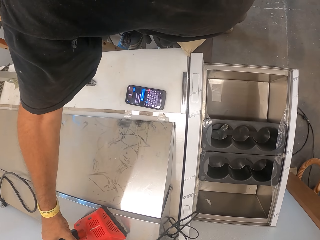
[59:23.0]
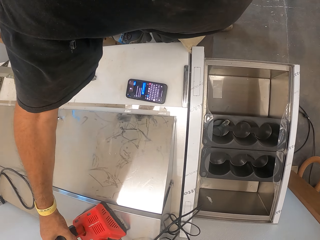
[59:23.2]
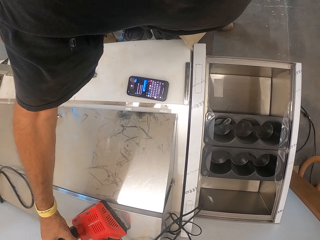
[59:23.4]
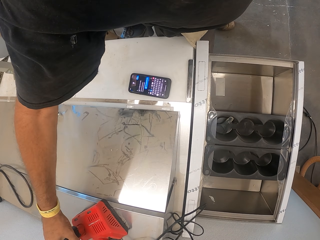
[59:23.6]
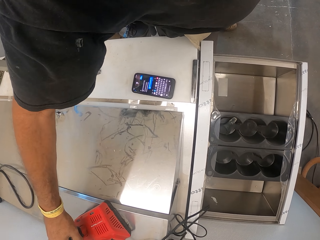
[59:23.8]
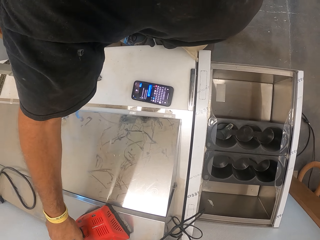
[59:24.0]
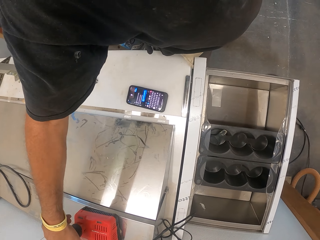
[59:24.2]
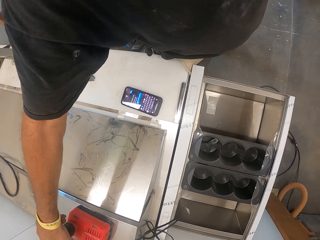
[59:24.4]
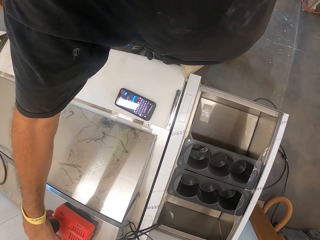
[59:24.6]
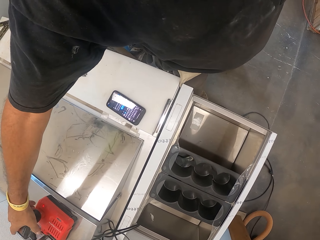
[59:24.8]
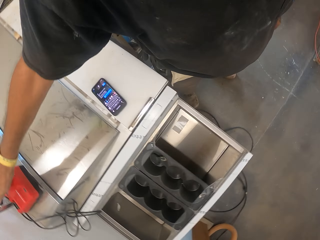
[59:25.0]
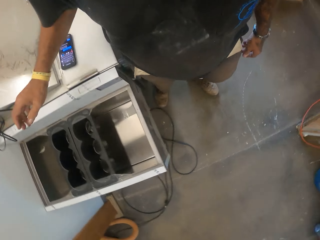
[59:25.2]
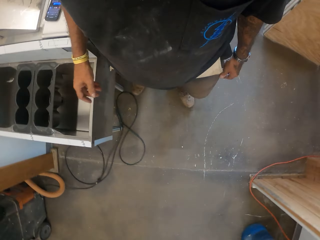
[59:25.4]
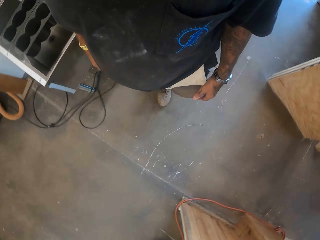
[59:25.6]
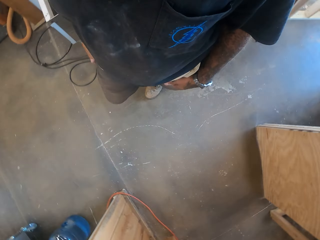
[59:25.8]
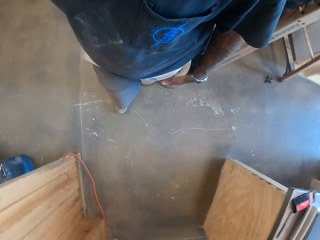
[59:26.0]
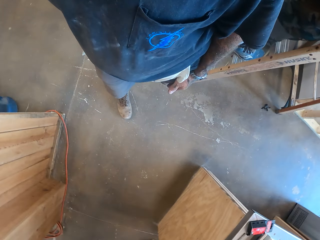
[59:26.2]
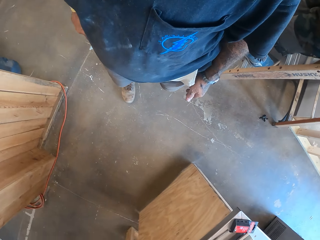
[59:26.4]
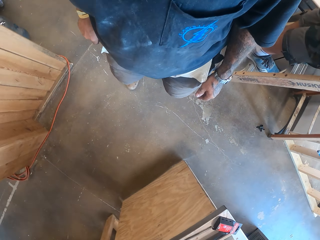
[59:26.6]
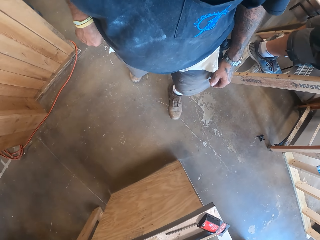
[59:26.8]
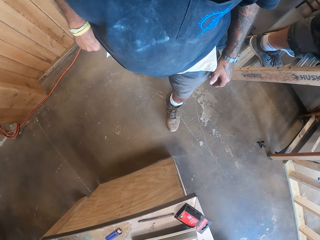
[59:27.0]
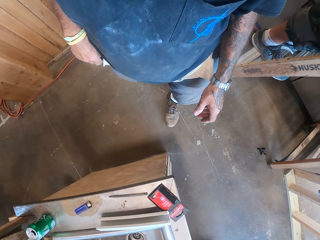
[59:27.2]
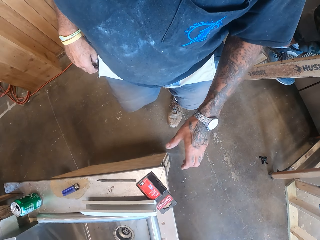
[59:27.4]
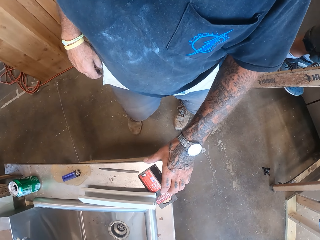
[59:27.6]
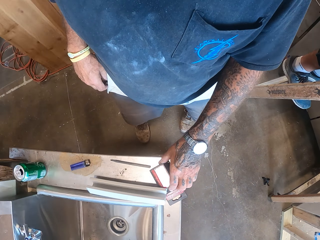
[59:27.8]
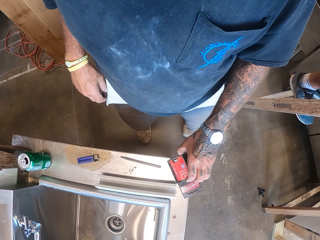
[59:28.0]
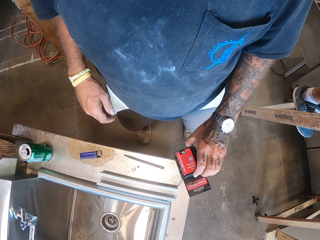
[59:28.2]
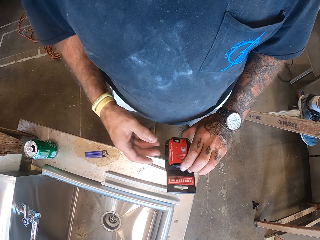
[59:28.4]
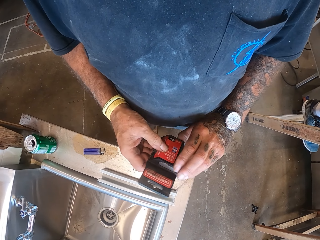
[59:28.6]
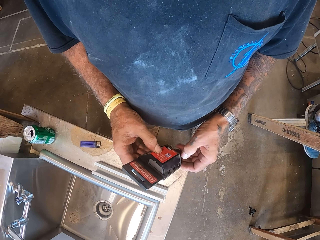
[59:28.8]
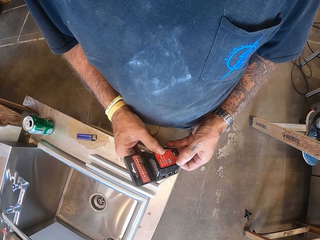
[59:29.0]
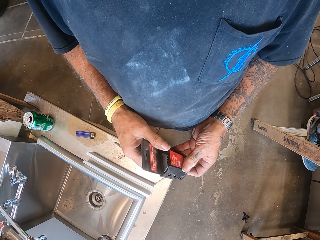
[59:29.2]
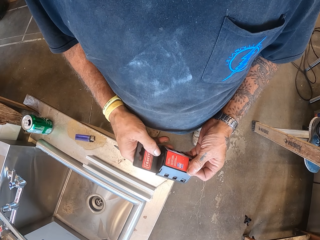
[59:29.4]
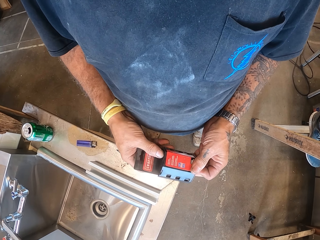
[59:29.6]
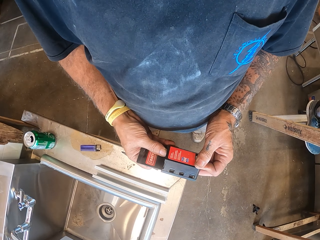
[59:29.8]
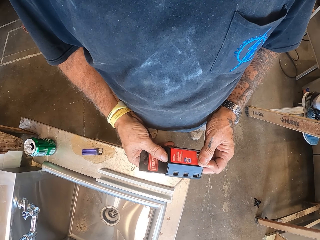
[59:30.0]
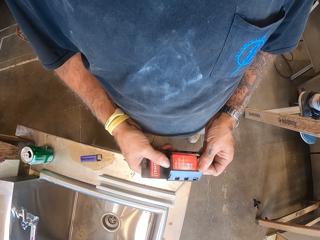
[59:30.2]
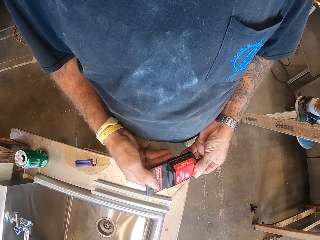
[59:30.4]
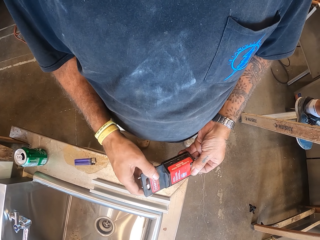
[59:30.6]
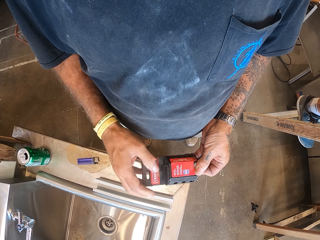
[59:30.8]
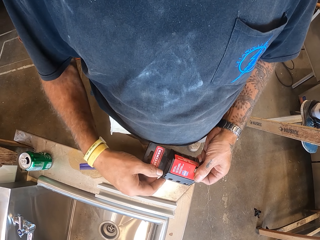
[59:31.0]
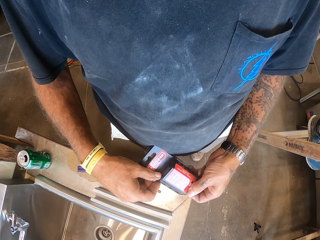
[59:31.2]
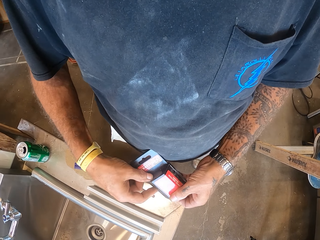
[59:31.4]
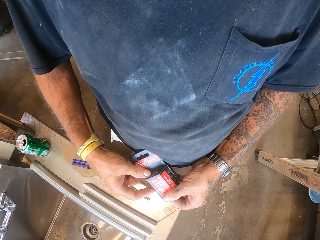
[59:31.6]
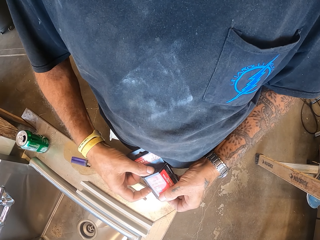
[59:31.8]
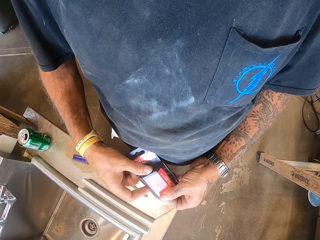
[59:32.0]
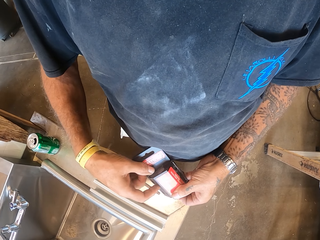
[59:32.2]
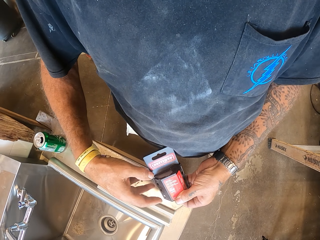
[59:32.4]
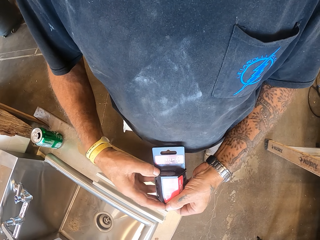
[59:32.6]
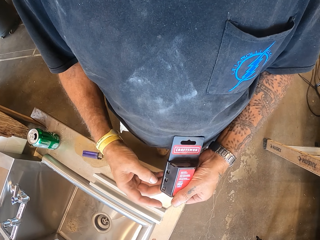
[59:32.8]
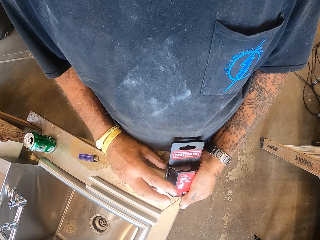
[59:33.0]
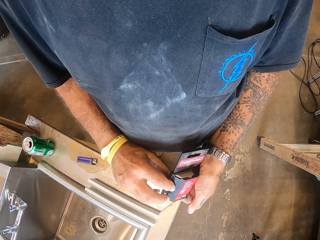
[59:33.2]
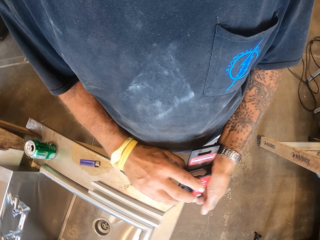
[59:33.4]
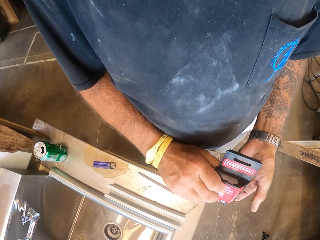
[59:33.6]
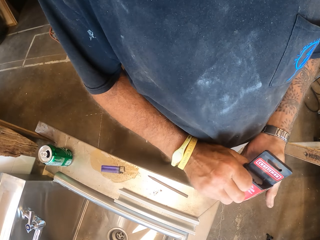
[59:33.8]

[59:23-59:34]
The camera wearer puts the adaptor on the table. They walk in the workshop or garage. They hold the adaptor.

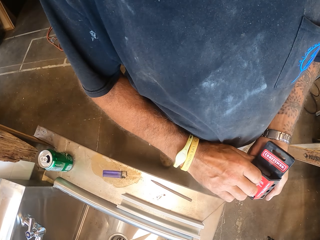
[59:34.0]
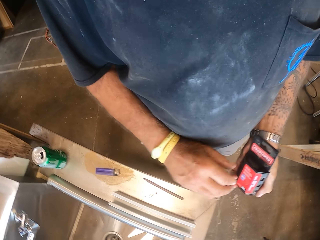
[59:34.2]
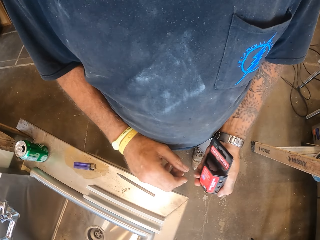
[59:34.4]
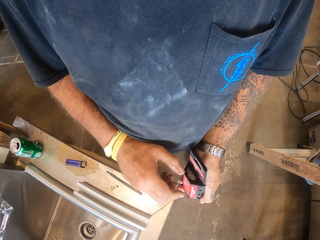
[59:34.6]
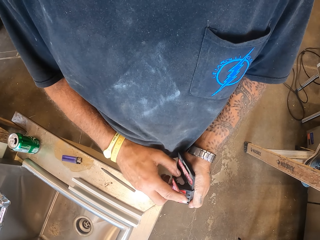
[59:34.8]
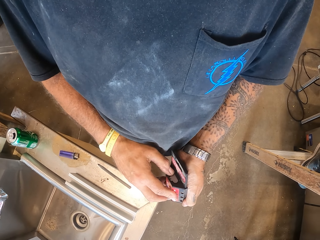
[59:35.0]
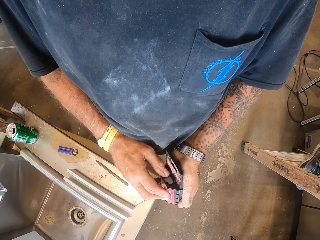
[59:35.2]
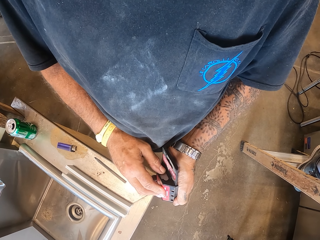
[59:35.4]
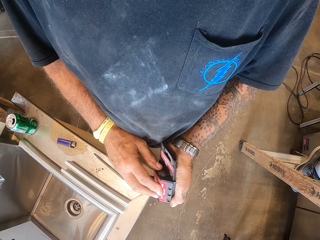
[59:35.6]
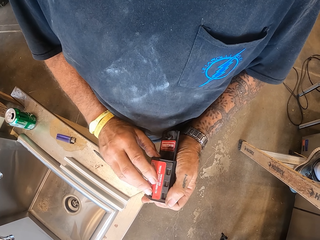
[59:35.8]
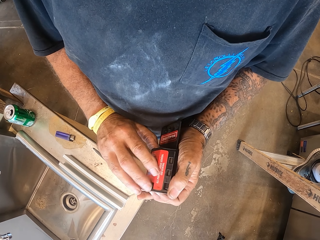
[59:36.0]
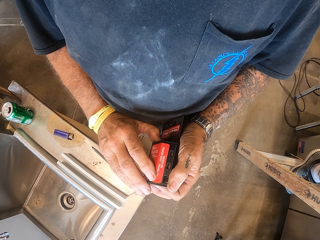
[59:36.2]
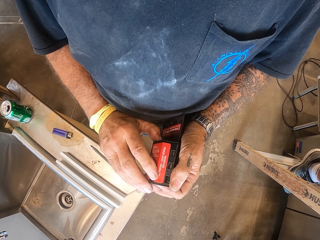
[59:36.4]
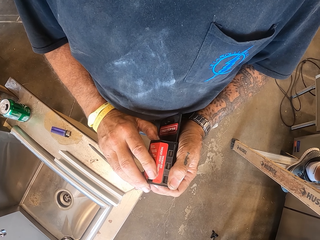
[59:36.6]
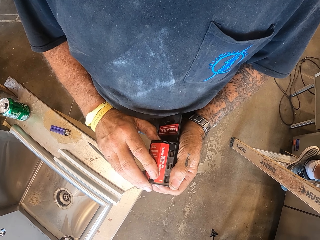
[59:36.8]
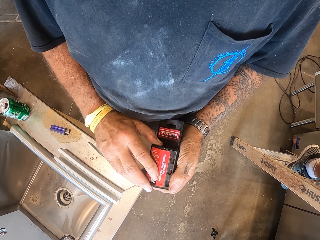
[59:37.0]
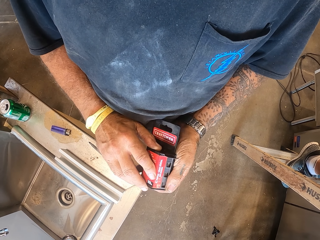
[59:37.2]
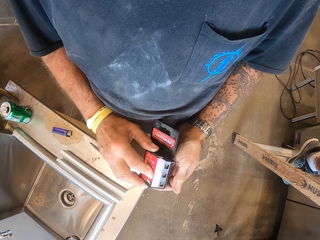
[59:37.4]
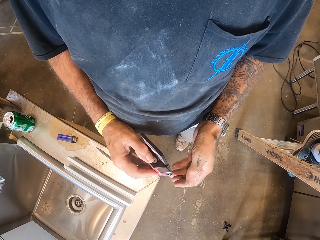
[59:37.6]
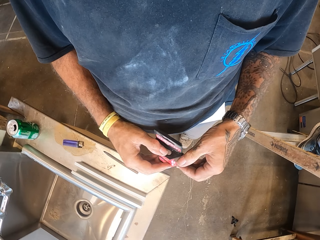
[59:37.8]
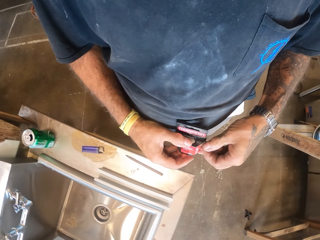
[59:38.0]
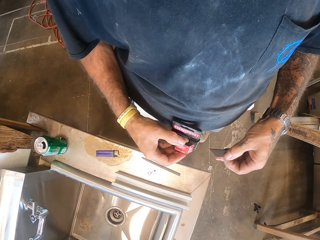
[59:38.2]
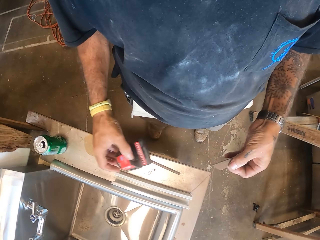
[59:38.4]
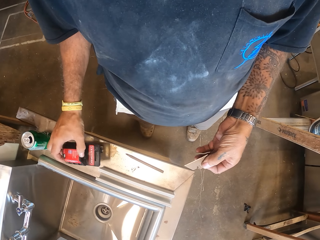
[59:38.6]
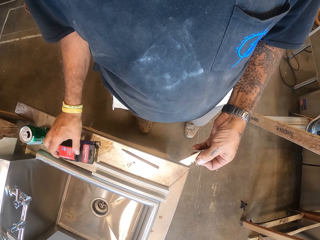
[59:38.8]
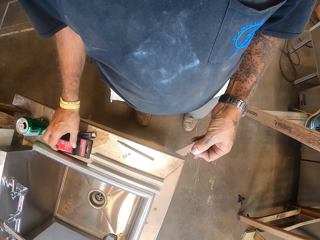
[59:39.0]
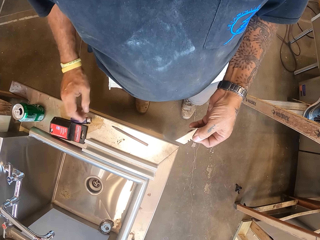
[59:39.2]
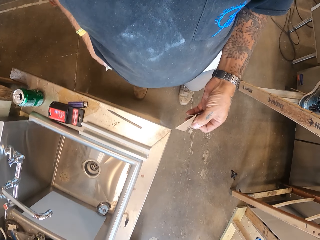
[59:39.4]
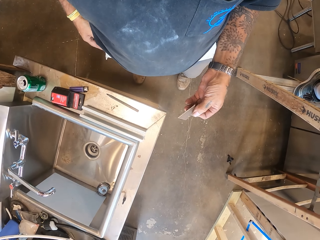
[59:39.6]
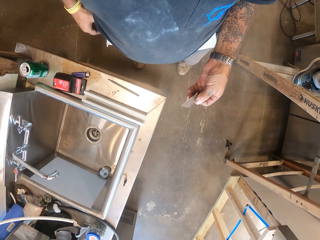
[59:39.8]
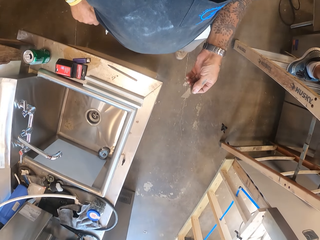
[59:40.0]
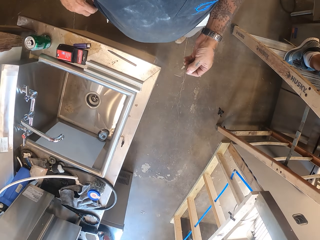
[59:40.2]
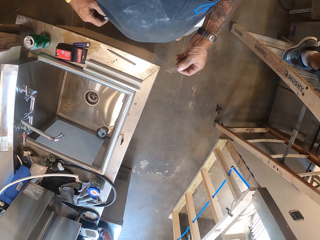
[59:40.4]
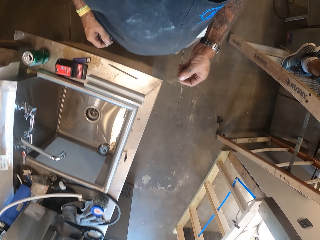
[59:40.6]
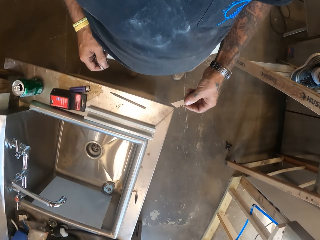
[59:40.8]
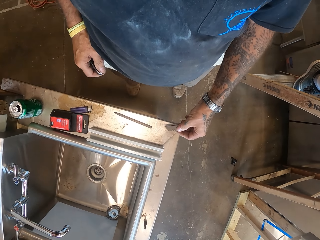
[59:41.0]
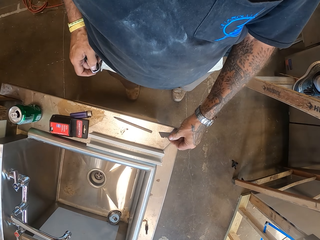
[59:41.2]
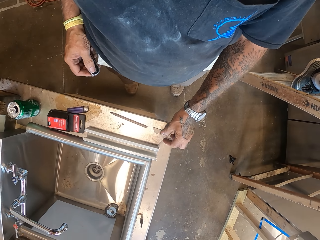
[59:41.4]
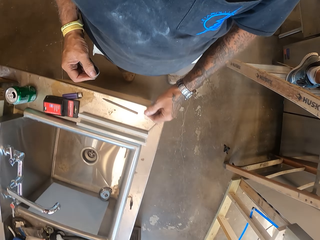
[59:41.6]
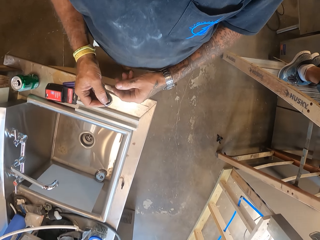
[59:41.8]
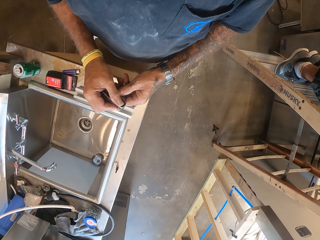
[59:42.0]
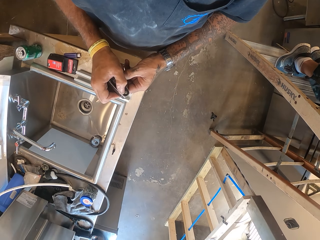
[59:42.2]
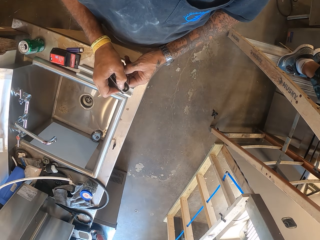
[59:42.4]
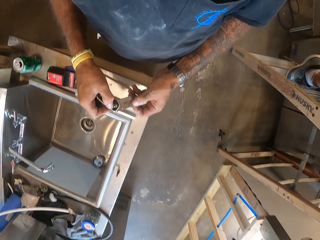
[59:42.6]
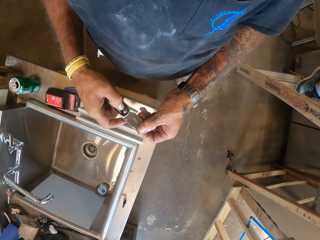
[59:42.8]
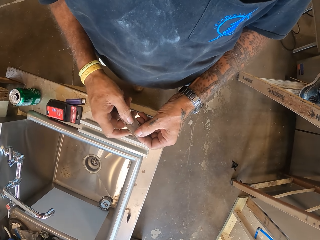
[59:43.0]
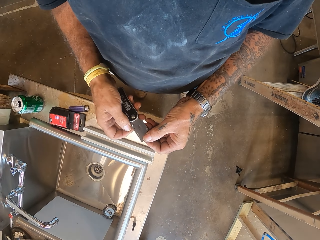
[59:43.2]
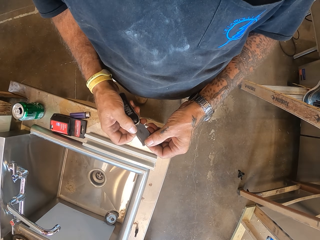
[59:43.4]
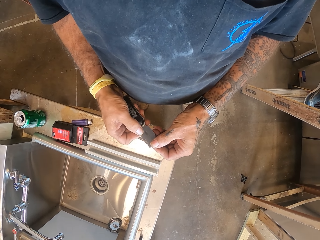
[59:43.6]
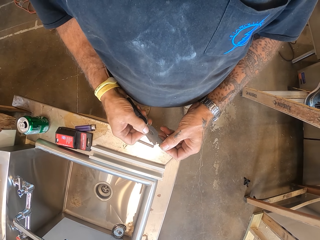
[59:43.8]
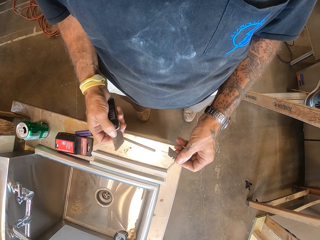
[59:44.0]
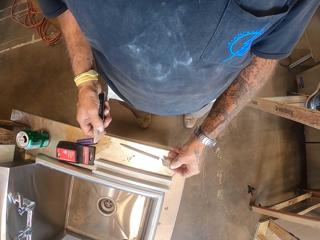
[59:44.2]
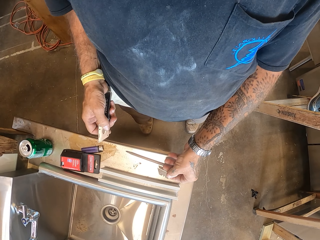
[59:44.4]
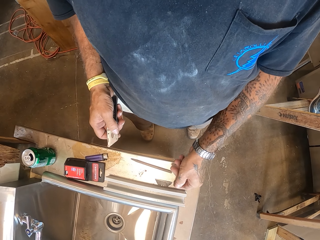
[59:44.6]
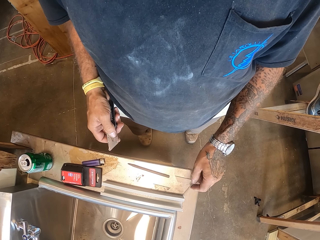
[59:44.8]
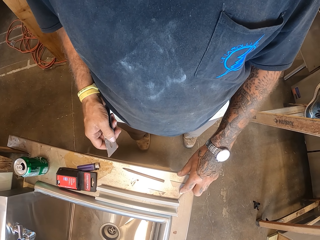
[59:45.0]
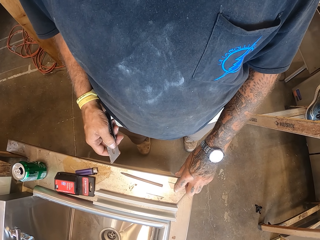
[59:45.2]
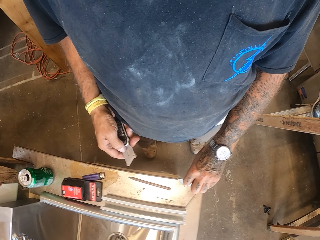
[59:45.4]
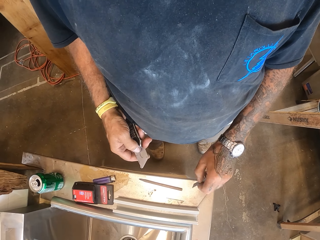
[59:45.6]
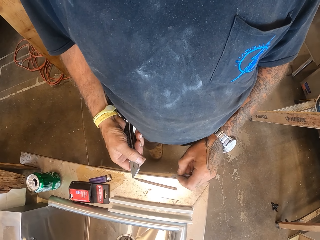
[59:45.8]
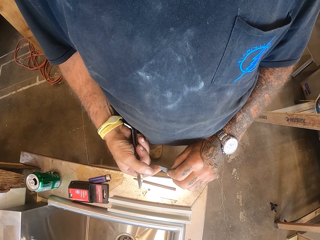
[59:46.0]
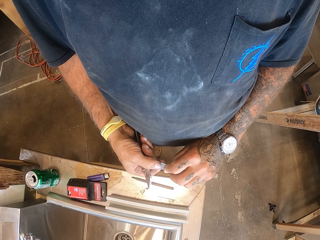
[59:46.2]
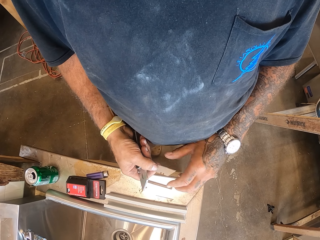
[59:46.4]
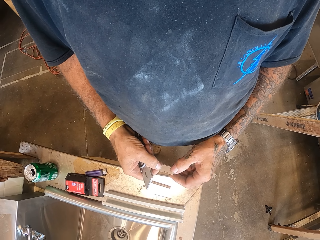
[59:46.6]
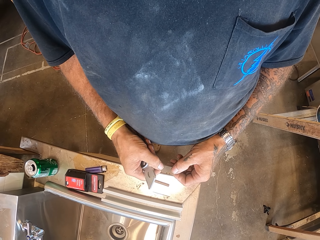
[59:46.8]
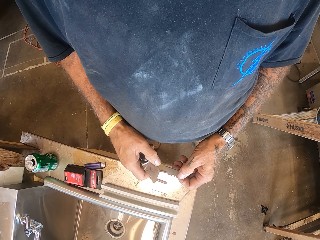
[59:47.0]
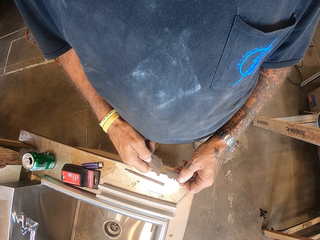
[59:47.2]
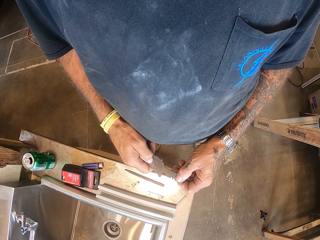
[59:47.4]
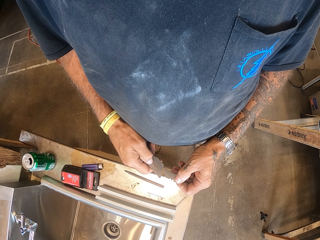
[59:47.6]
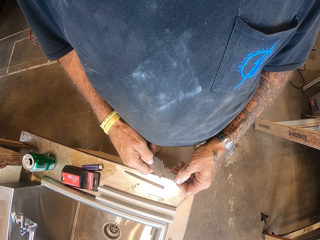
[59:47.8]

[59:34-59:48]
The camera wearer holds the utility blade box. They remove a blade. They put the adaptor on the table. They wipe their hands. They open the utility knife. They hold the blade. They remove the blade. They pick up the blade.
